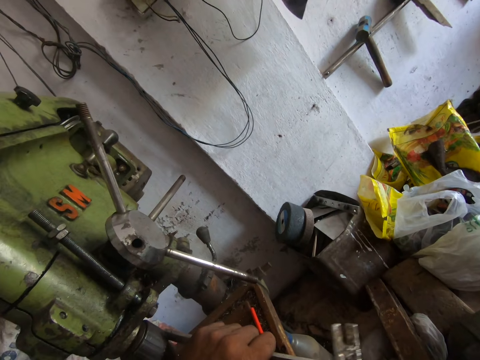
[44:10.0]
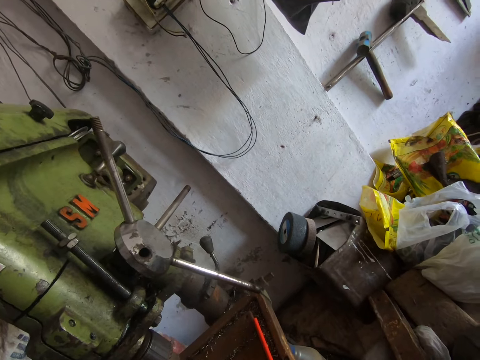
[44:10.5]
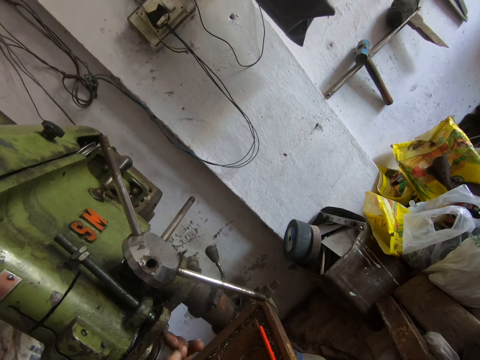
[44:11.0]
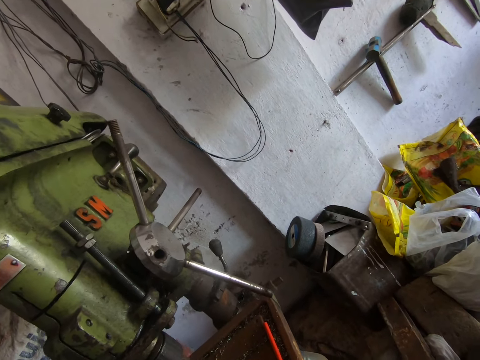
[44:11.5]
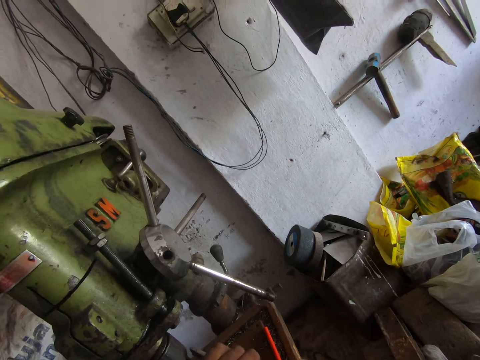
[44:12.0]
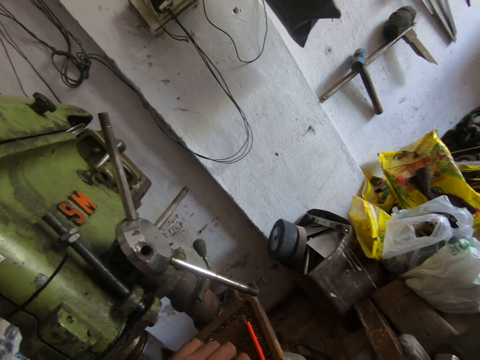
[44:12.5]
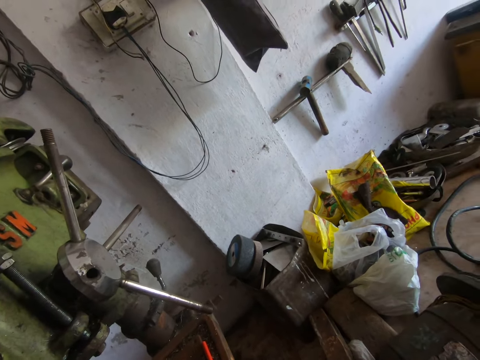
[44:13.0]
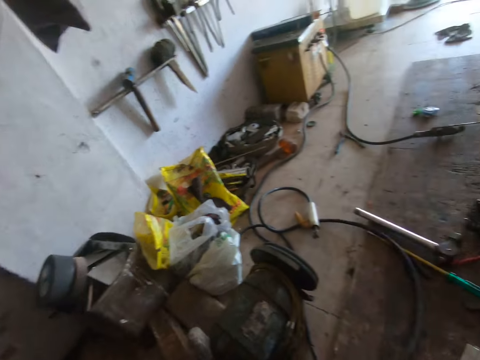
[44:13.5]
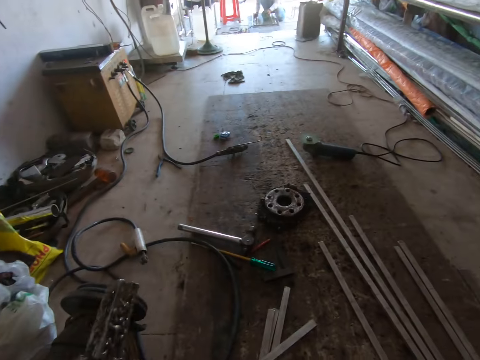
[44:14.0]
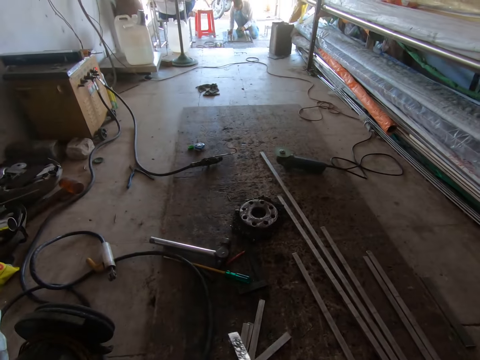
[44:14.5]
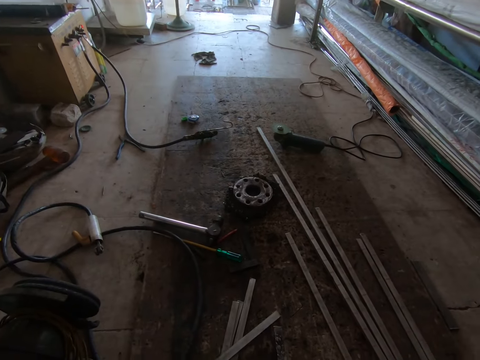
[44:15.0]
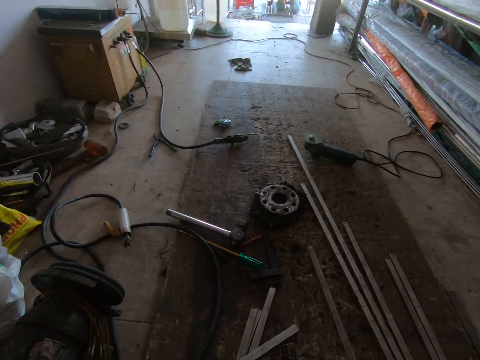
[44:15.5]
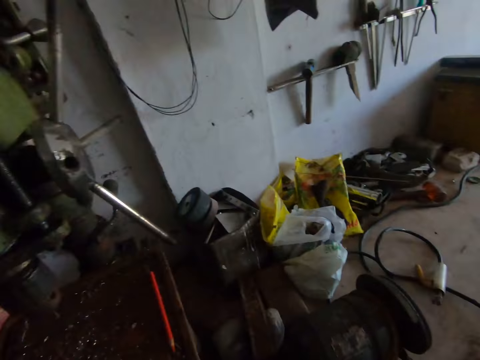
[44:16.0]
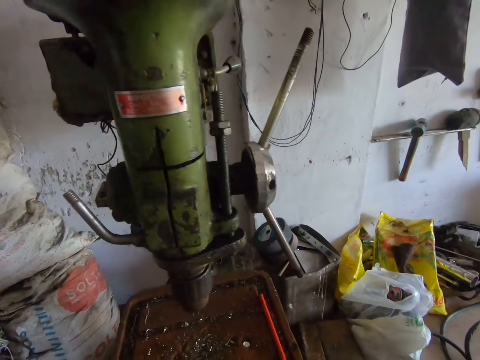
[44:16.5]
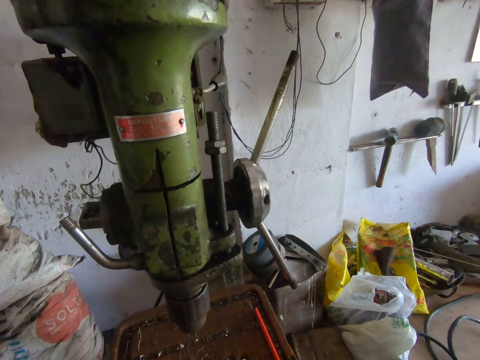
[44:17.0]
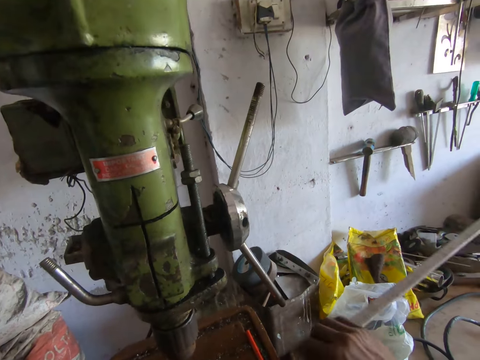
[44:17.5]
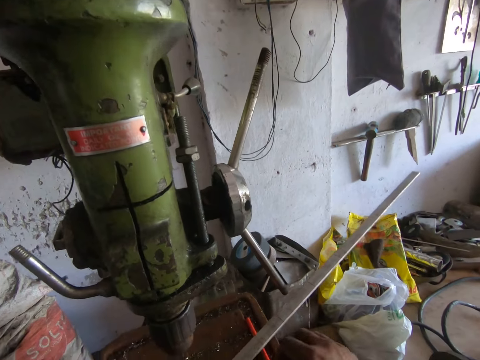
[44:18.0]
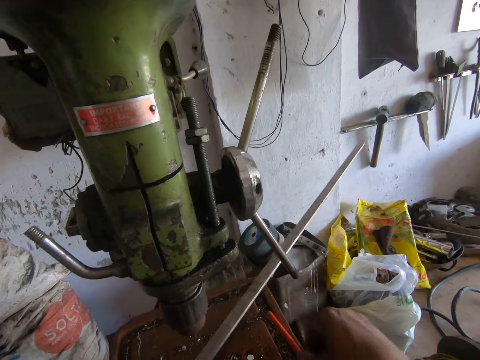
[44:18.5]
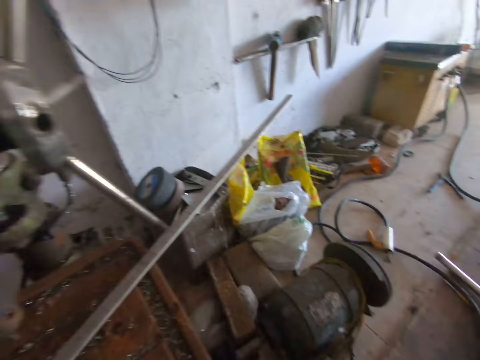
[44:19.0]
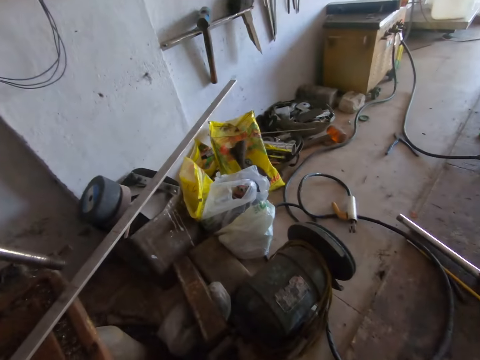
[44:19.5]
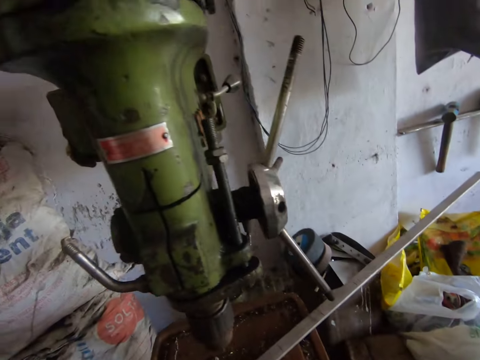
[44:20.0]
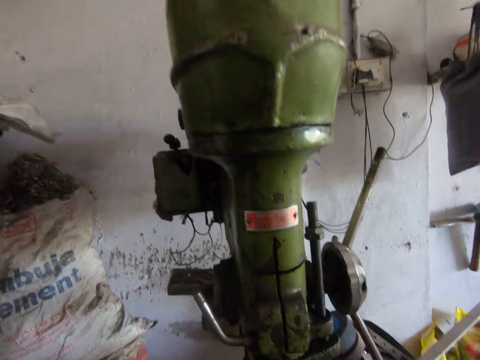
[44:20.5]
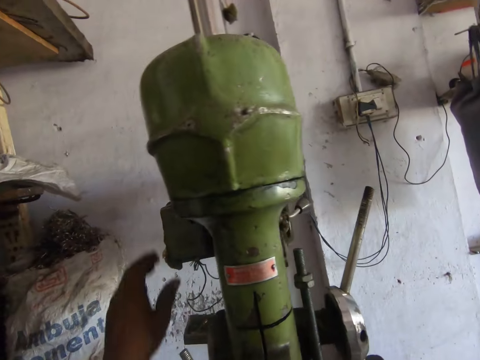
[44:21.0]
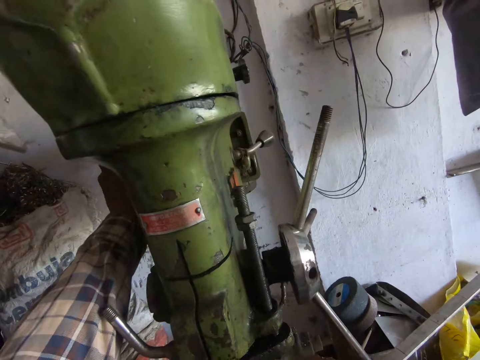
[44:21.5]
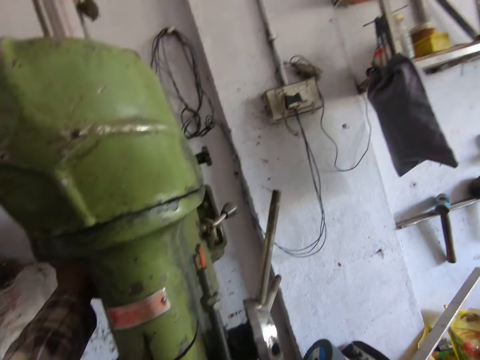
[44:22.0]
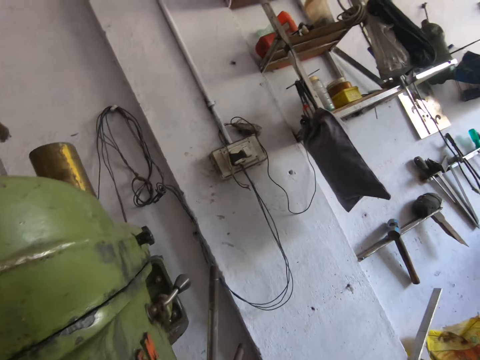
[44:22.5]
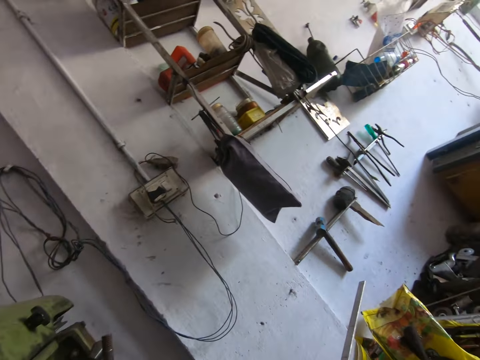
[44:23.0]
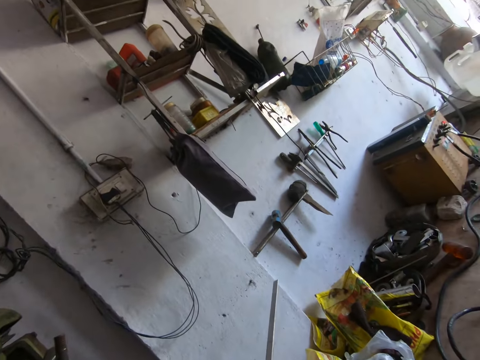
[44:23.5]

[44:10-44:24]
The camera wearer turns the drill chuck of the drilling machine with his left hand. He sets the iron on the drill chuck of the drilling machine with his left hand. He hits the iron on the drill chuck of the drilling machine with the iron in his right hand. He drops the iron in his right hand on the floor. He picks up a metal. He places a metal rod on the drilling machine table with both hands. He holds the metal. He picks up a plastic from the drilling machine table with his right hand. He places his left hand on the drilling machine.

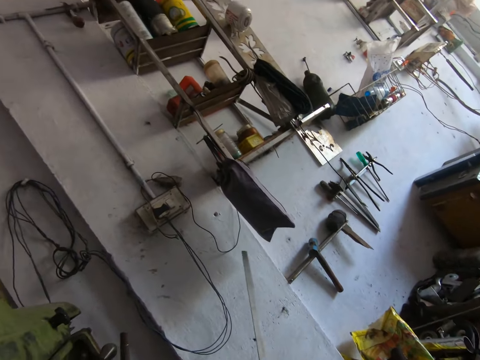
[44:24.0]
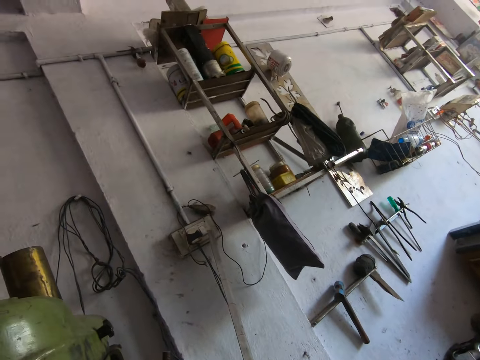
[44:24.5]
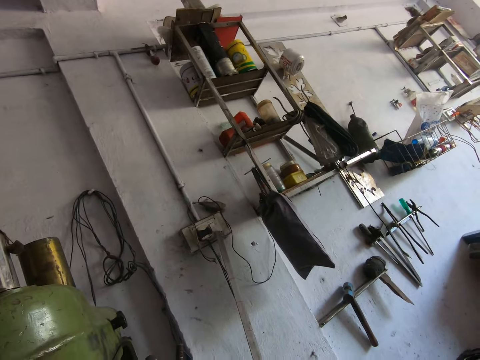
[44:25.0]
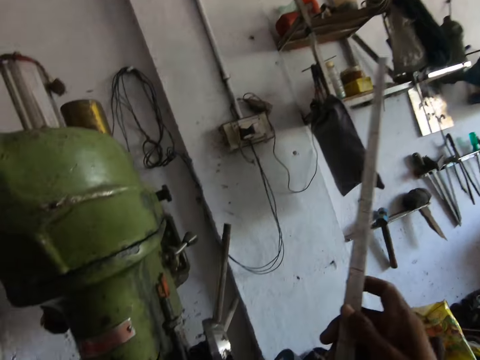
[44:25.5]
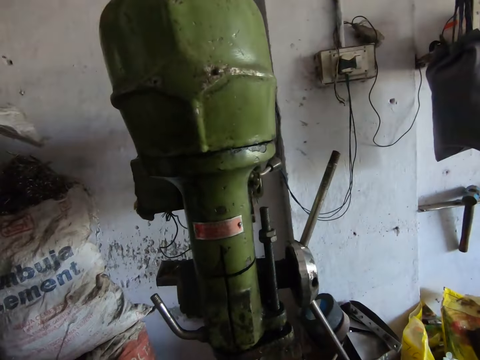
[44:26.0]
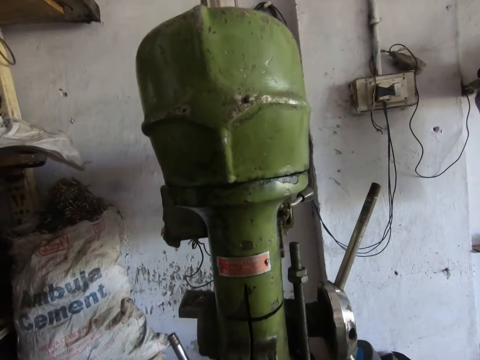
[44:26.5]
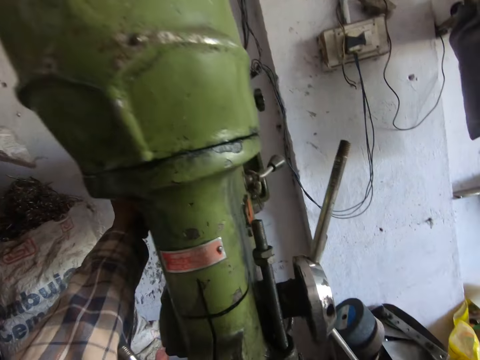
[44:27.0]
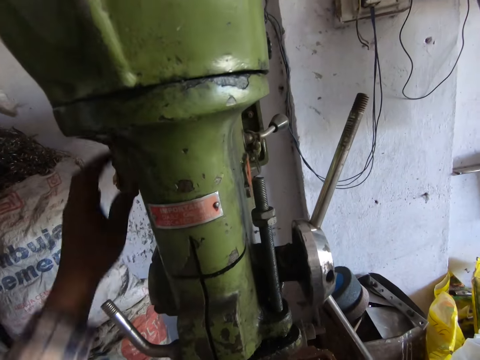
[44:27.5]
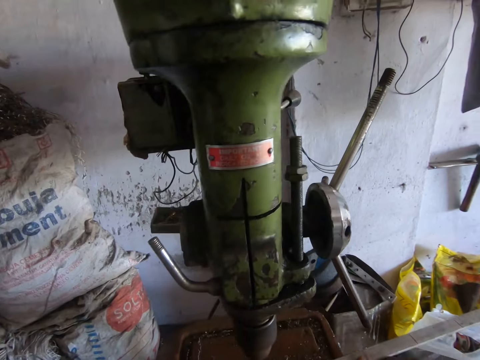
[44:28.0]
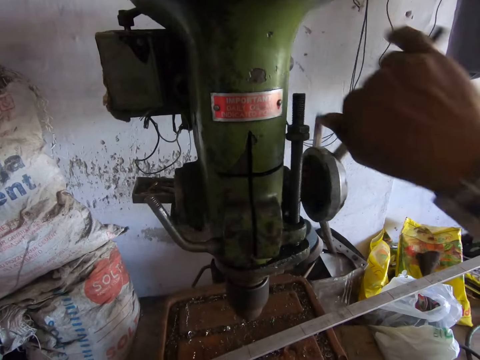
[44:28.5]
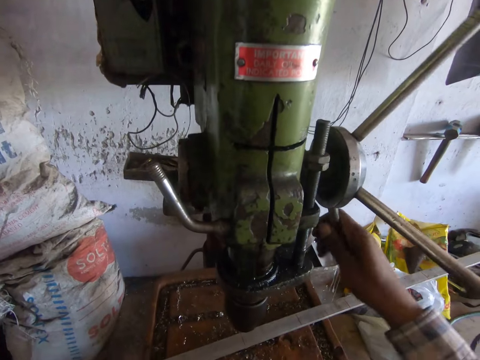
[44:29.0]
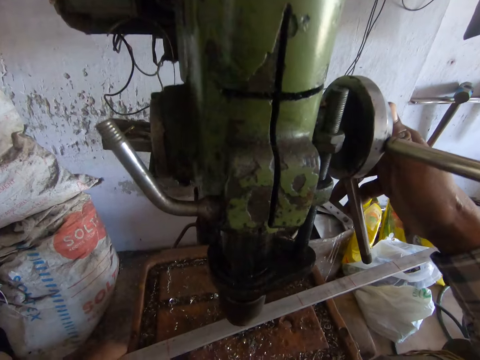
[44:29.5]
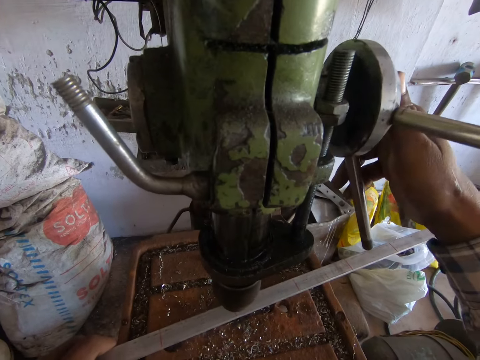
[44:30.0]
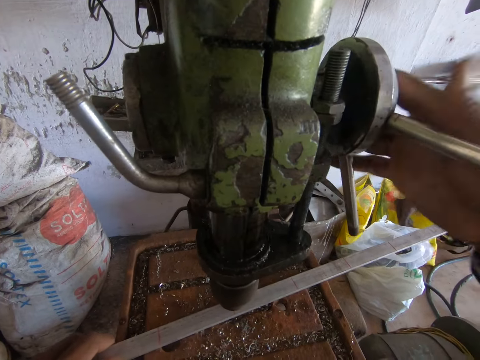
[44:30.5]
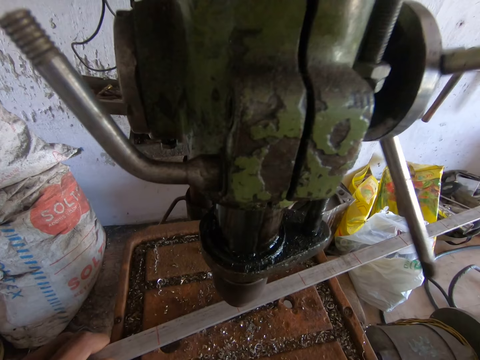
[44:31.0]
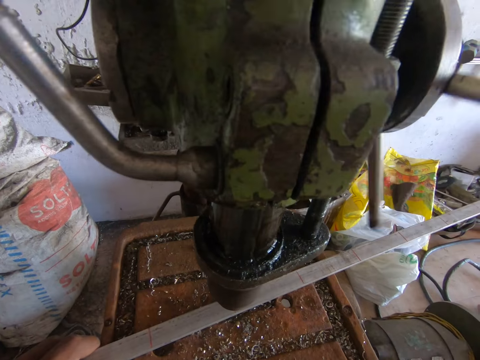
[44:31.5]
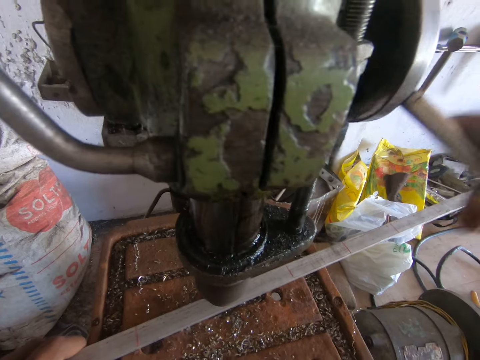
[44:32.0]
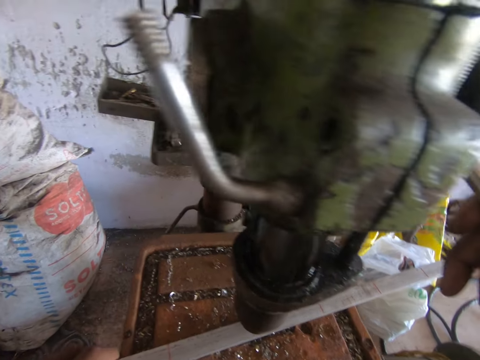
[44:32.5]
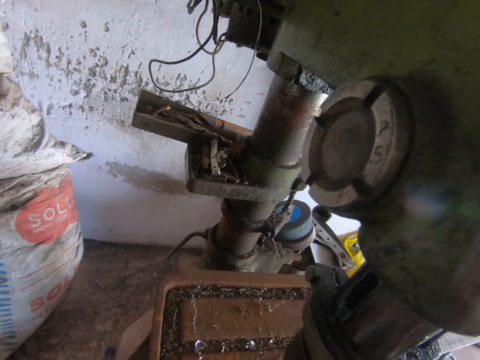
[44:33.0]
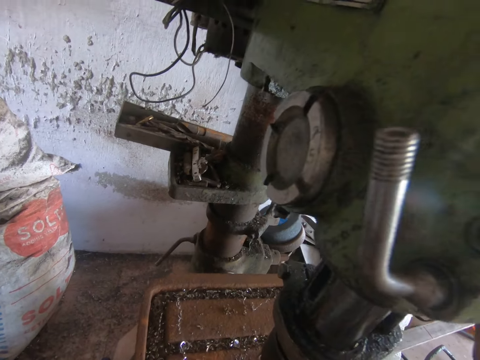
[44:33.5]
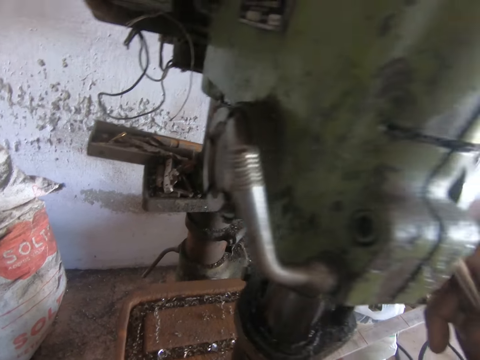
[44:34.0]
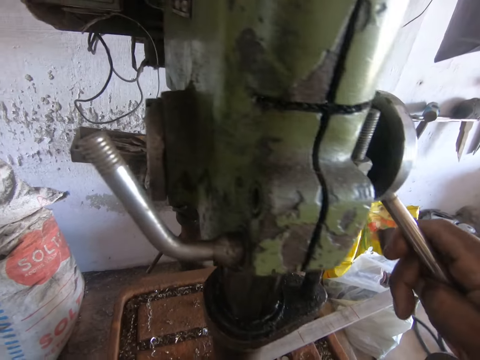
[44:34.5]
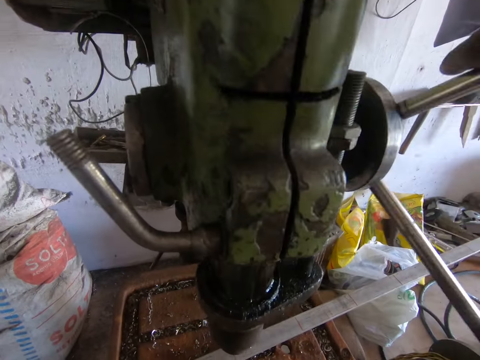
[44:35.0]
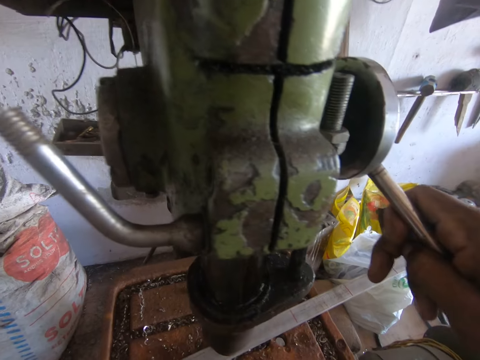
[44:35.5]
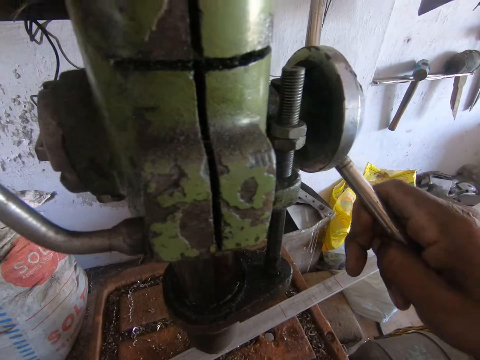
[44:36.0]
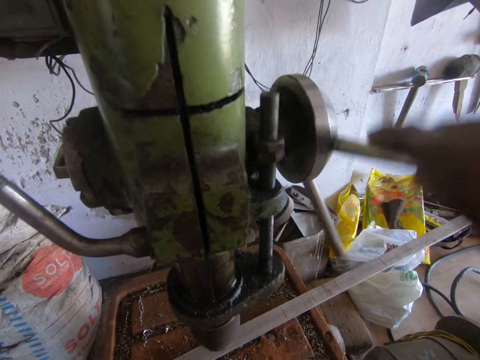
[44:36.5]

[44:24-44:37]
The camera wearer lifts the metal. He touches a wall socket with the metal rod in his right hand. He starts the drilling machine with his left hand. He drops his hand from something. He turns the hand wheel or hand feed of the drilling machine with his right hand. He tightens the drilling machine. He drills holes into the metal rod with the drilling machine with his right hand. He rotates the hand feed.
